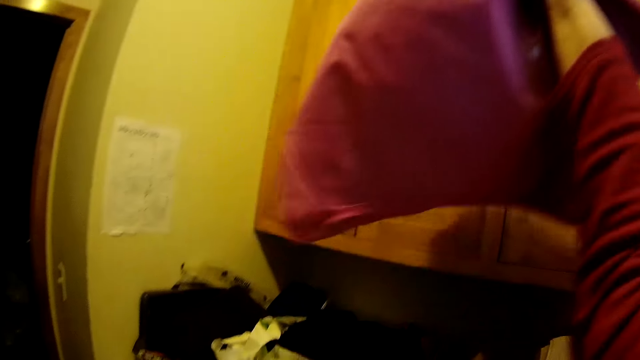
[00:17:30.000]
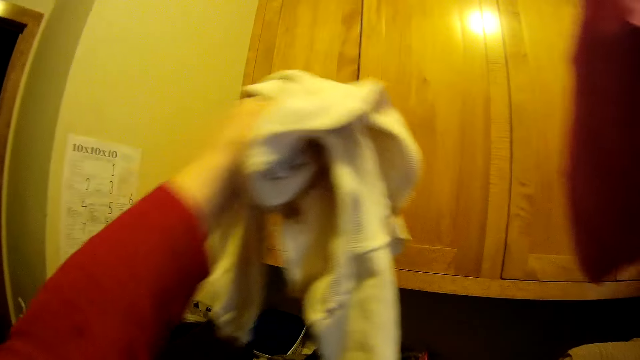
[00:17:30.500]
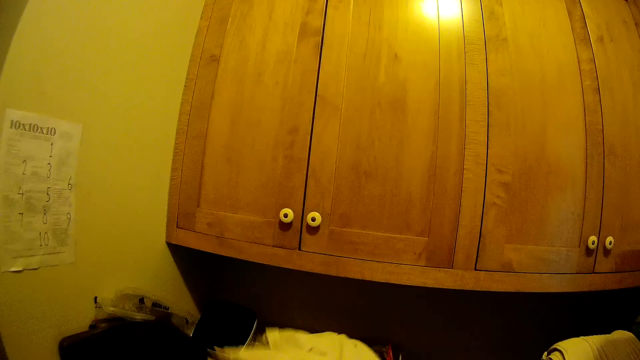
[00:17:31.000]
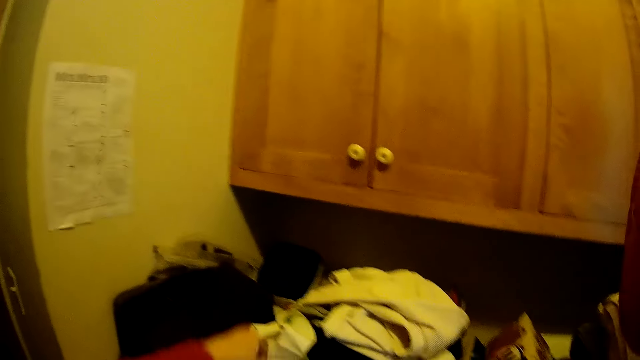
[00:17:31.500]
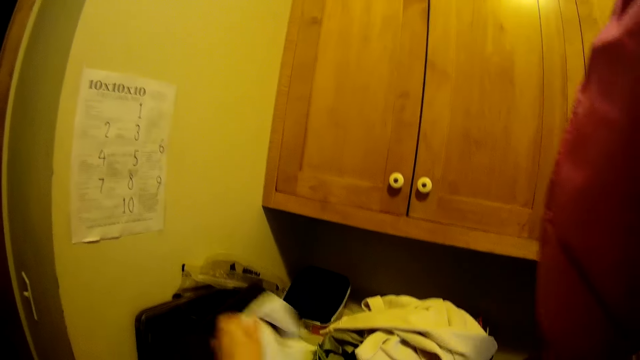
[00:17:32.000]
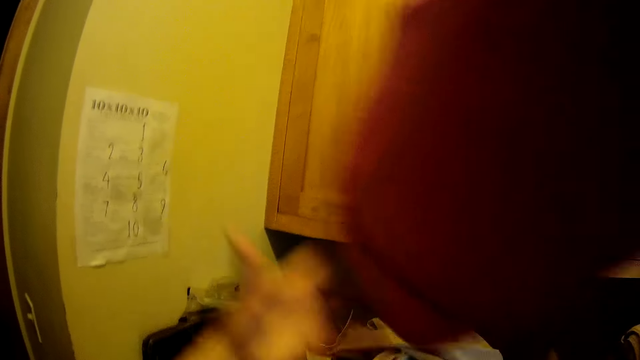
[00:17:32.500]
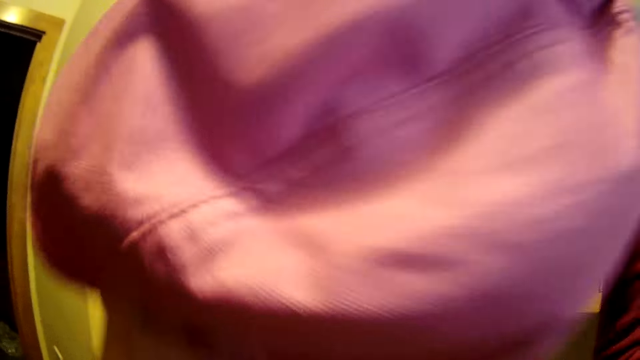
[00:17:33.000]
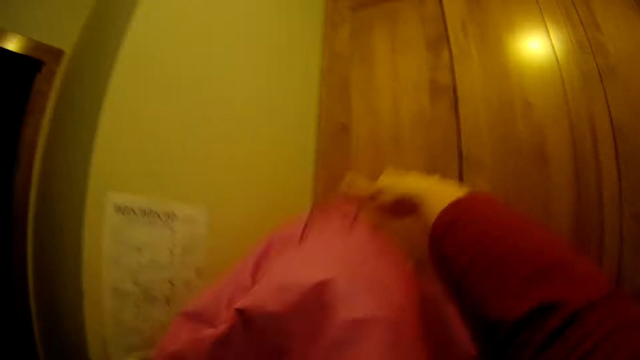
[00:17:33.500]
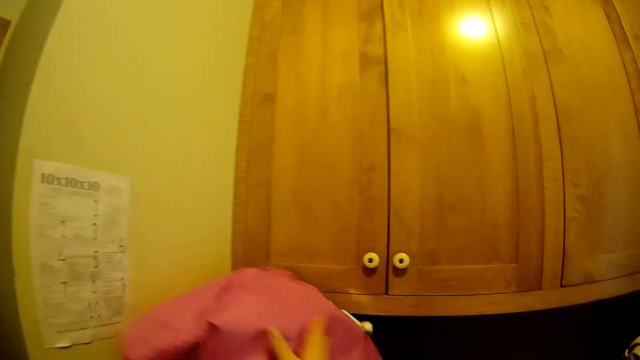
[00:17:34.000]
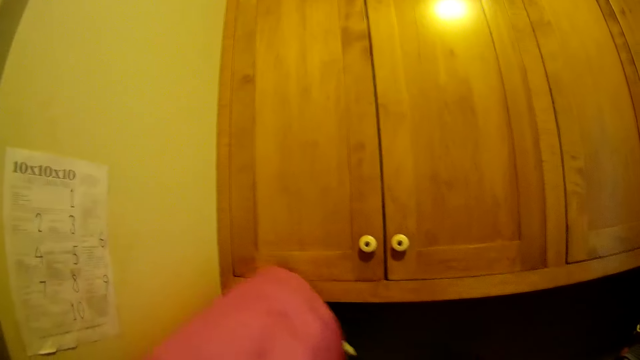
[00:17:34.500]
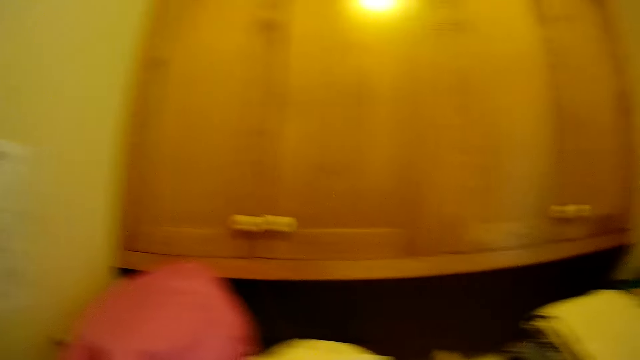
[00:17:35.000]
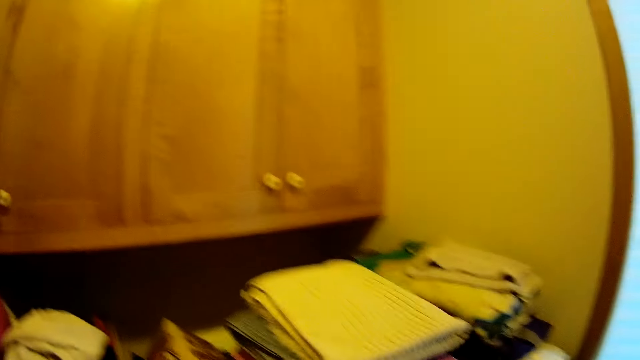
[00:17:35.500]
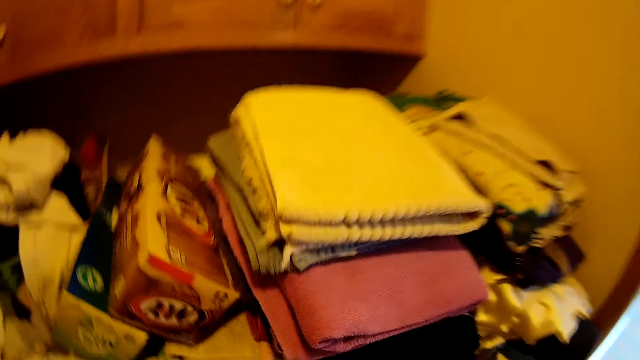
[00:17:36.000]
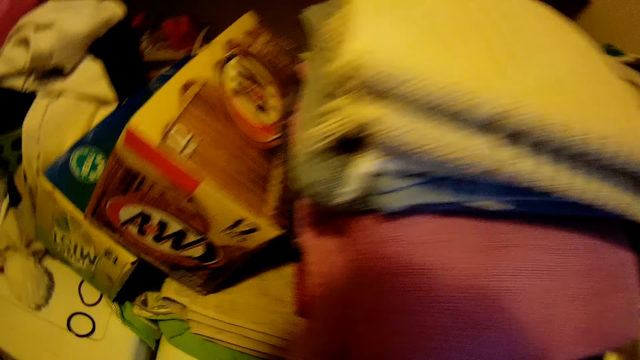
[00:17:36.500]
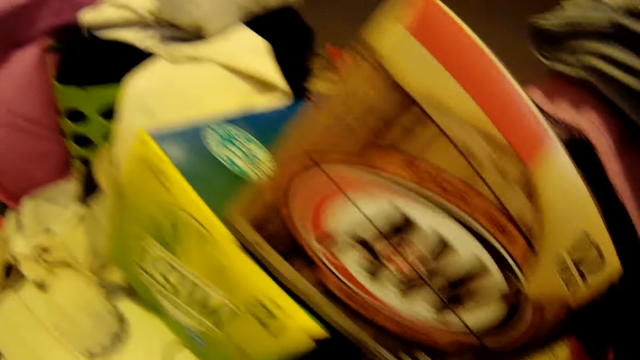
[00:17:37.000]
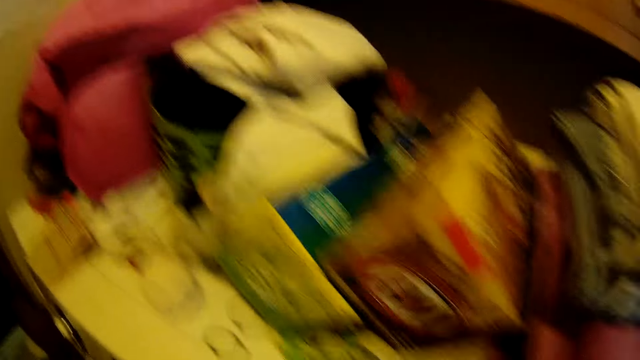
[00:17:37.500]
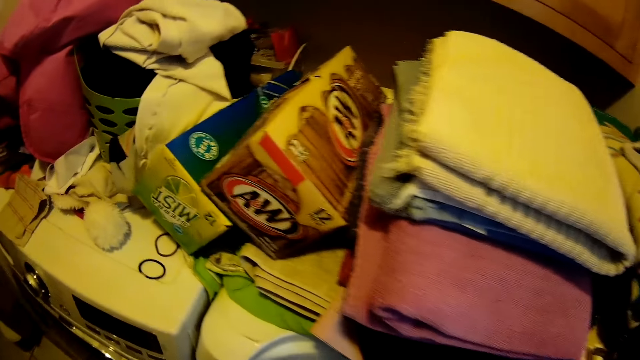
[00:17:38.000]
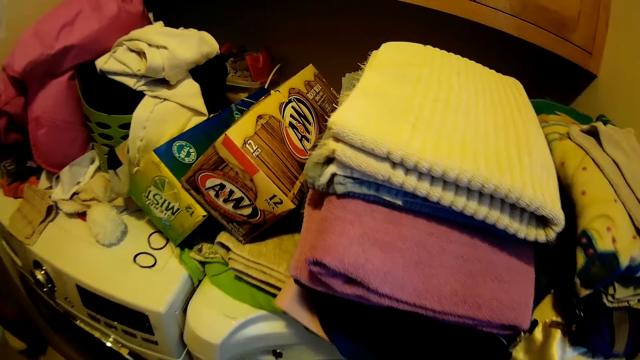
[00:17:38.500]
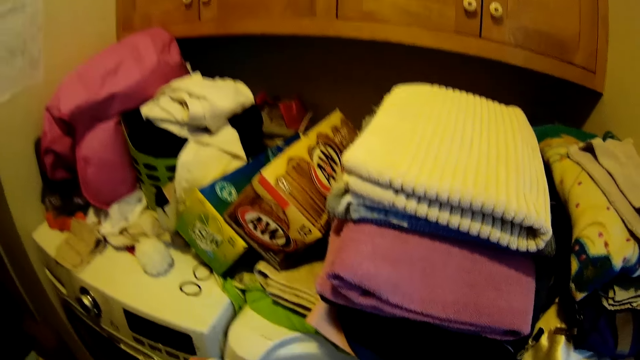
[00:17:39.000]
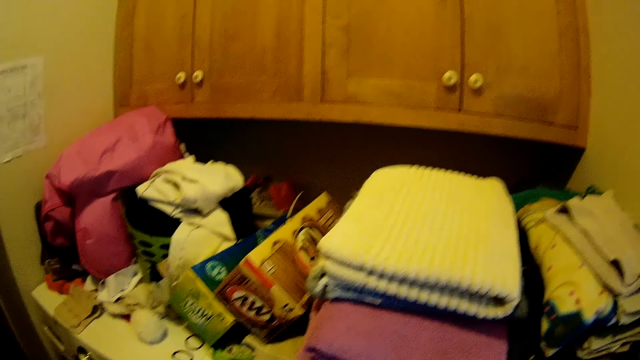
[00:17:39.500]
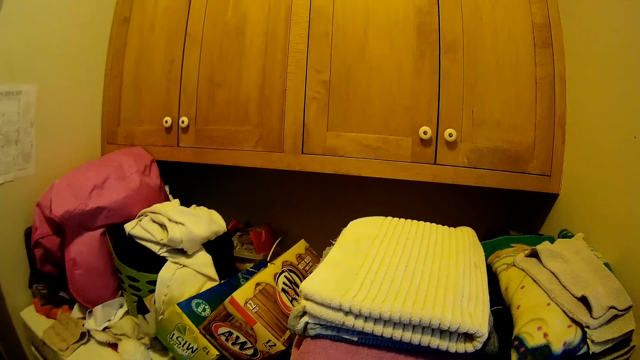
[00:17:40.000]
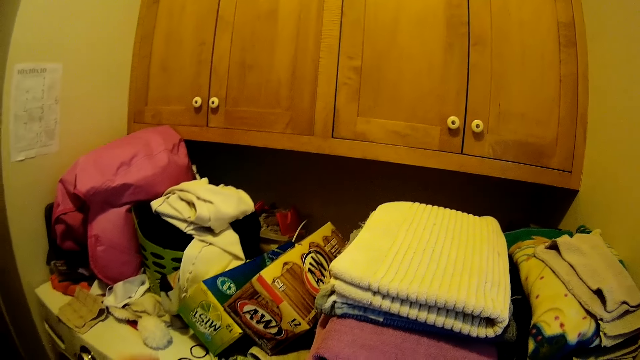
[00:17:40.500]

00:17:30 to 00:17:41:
The camera wearer puts the cloth down.

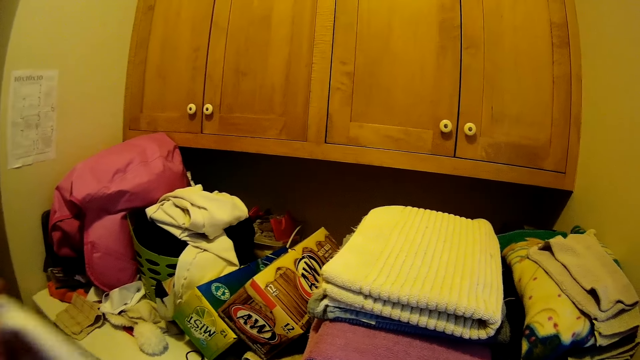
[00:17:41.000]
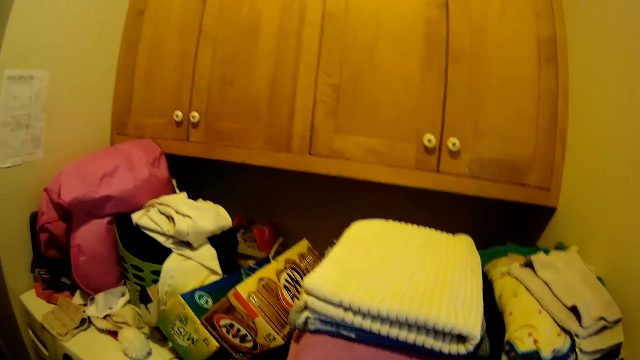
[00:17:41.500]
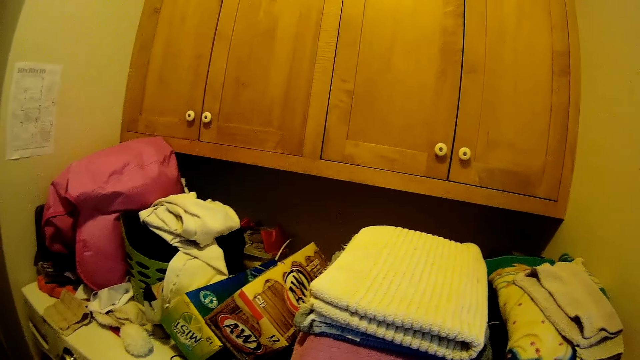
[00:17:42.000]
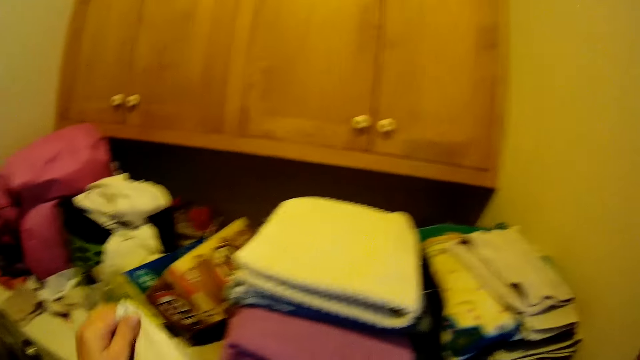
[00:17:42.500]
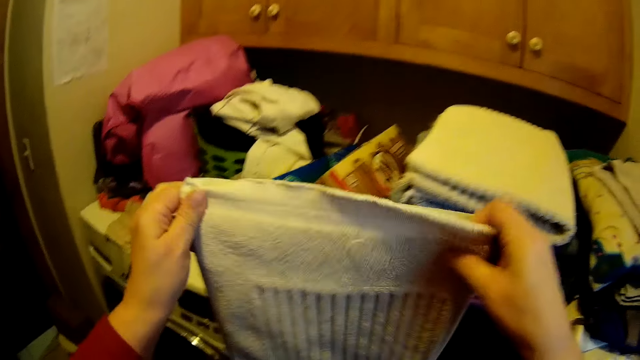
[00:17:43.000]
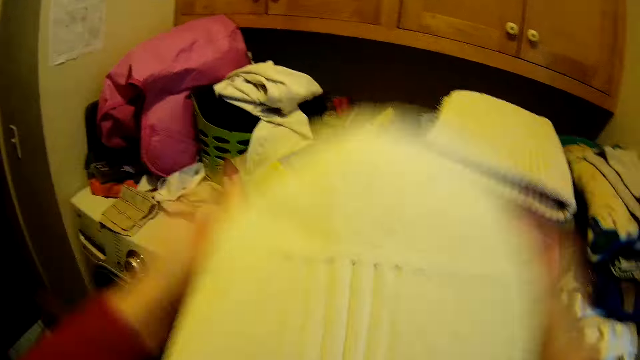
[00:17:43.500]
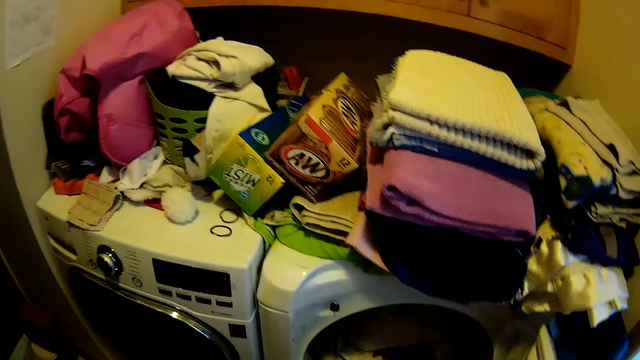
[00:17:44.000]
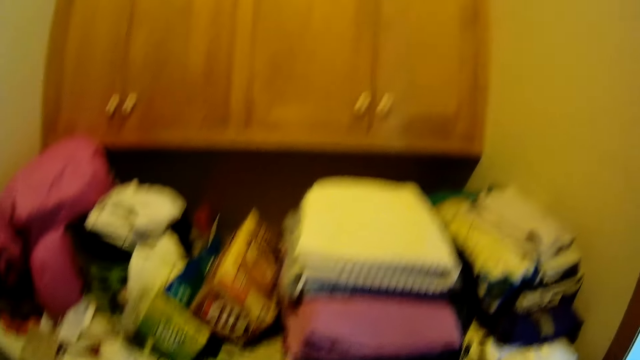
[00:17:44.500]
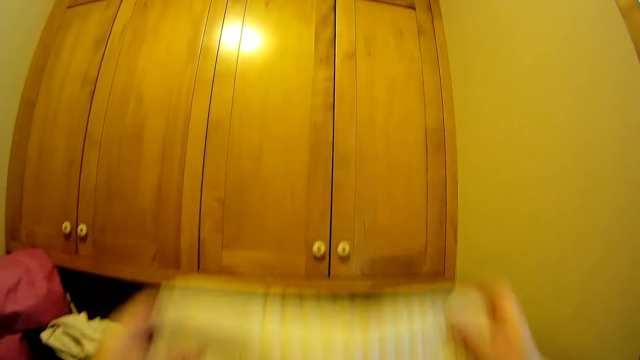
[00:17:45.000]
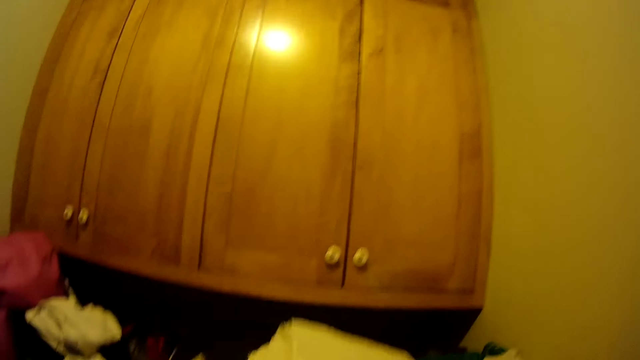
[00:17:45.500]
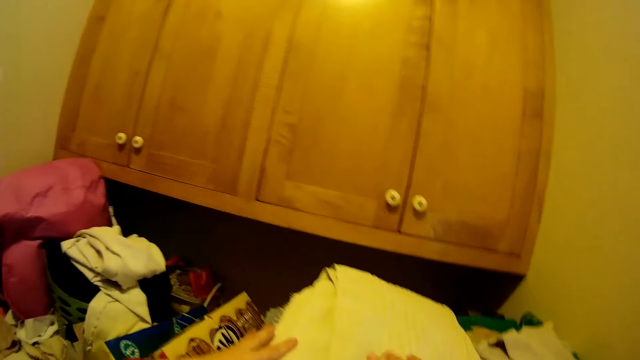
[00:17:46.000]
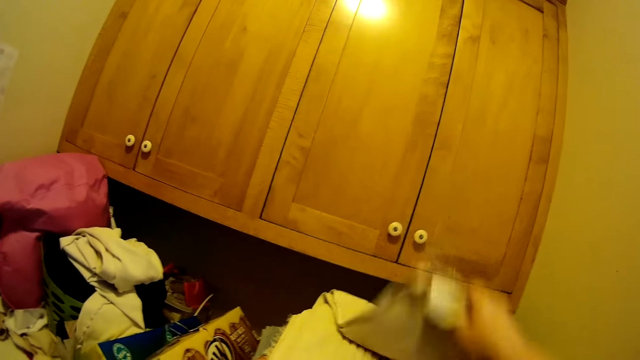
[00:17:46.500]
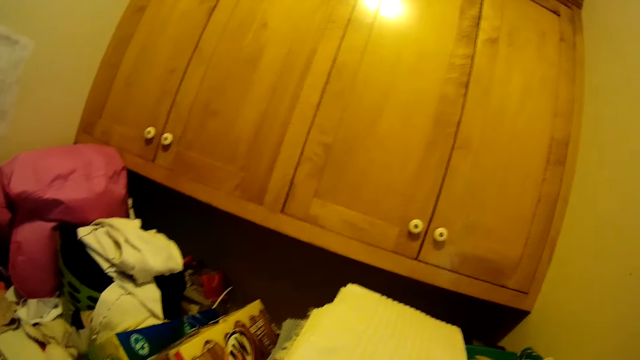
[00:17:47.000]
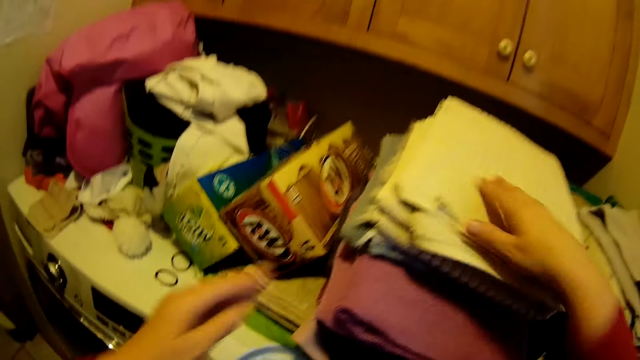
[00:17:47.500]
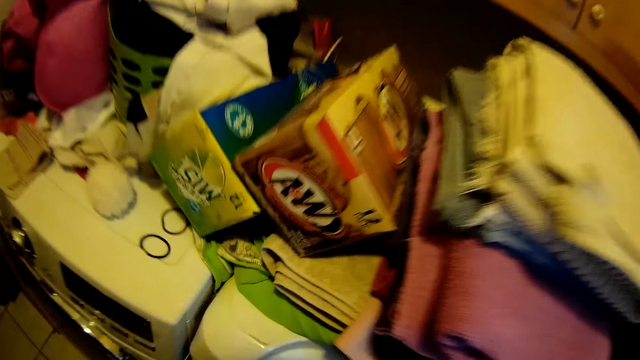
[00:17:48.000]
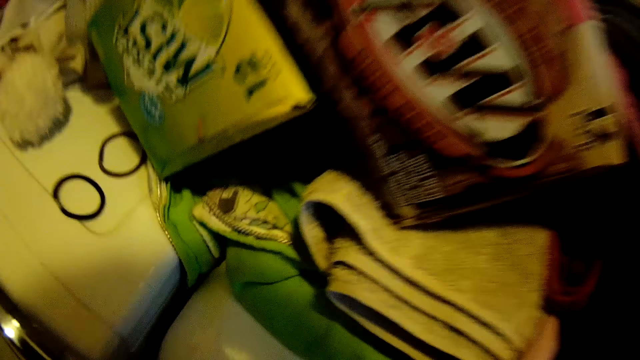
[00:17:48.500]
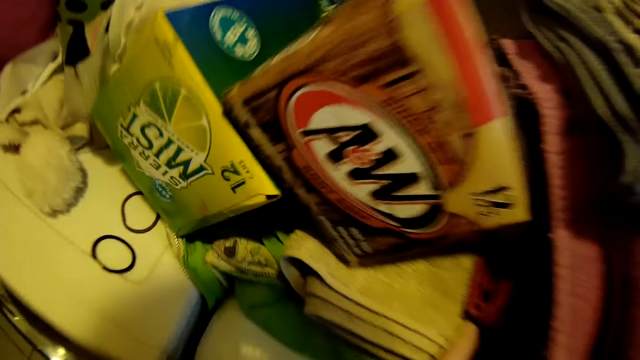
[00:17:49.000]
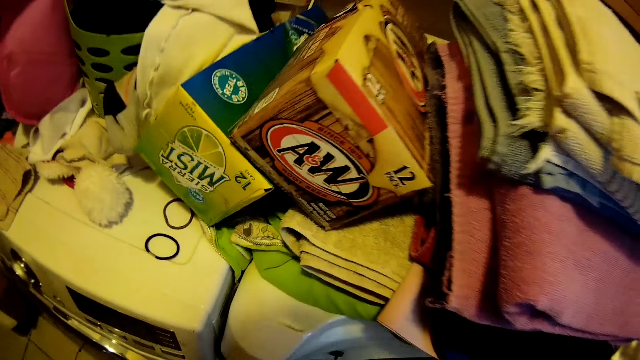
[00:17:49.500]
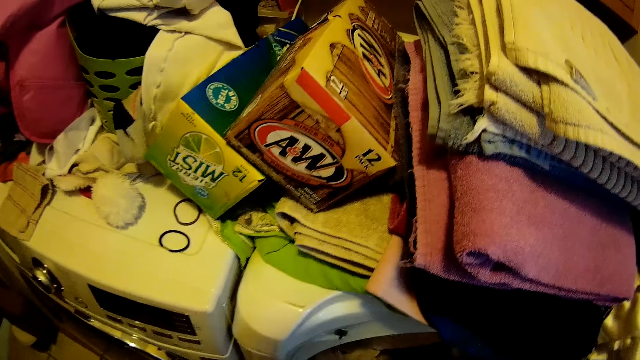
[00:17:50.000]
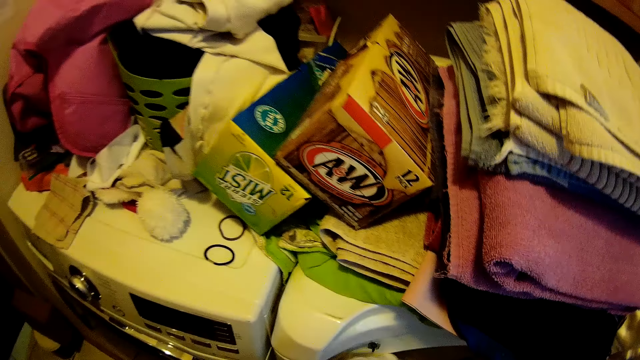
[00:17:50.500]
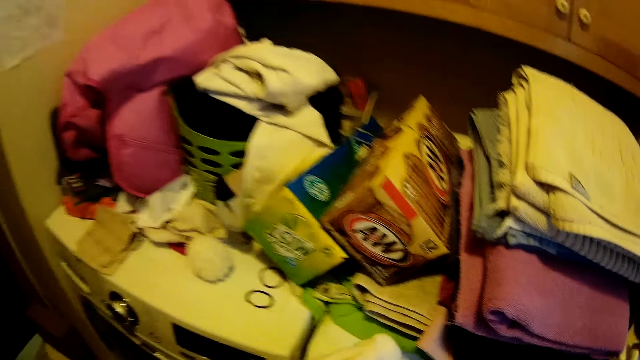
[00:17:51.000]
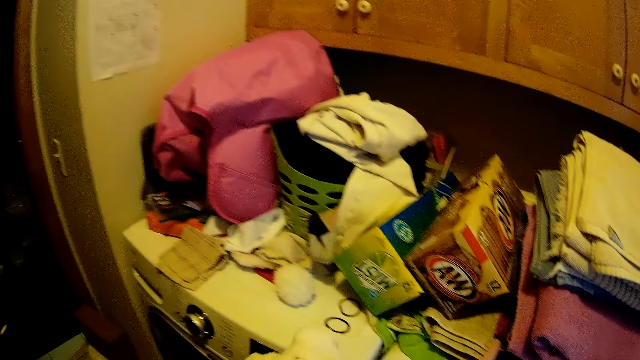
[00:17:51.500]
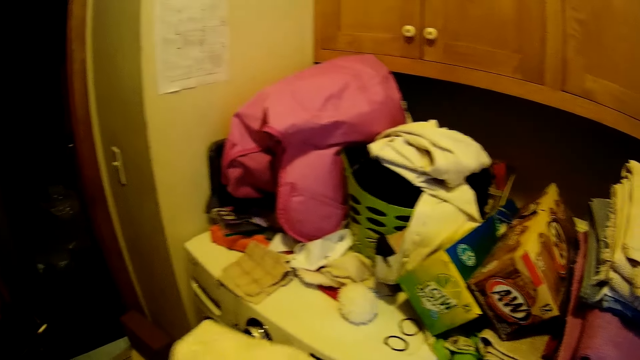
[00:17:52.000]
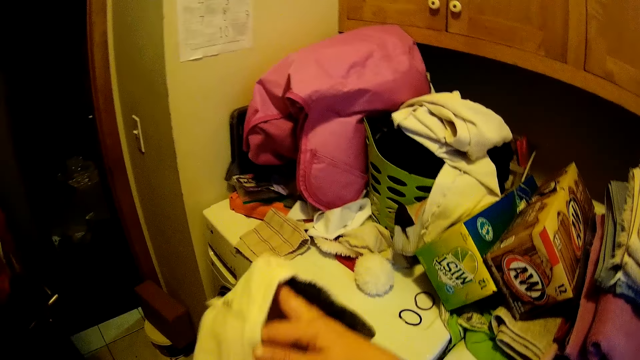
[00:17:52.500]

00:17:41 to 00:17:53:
The camera wearer folds the clothes. They put the cloth on the shelf.
